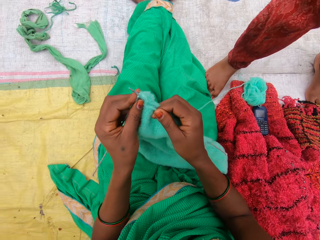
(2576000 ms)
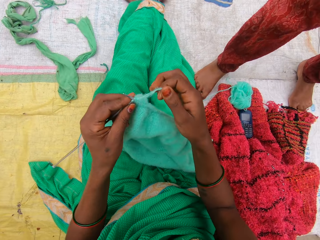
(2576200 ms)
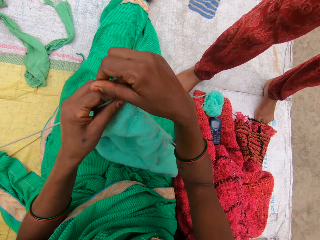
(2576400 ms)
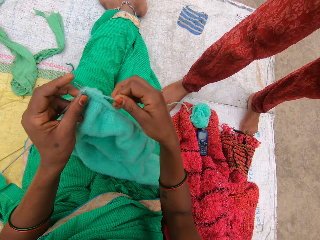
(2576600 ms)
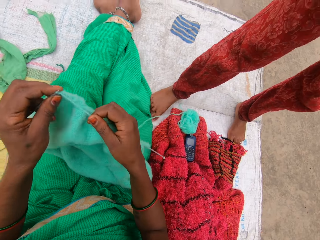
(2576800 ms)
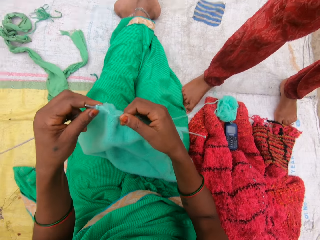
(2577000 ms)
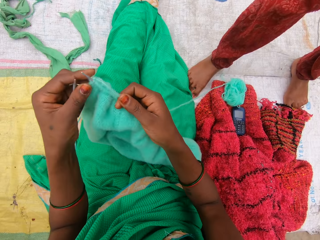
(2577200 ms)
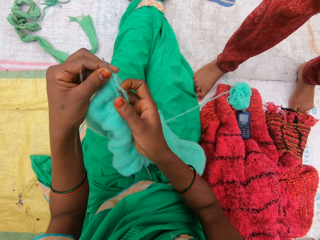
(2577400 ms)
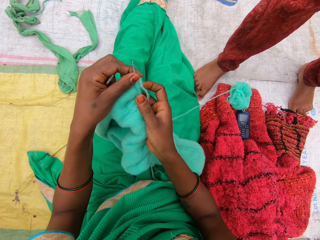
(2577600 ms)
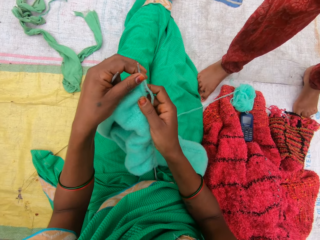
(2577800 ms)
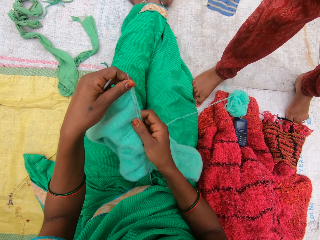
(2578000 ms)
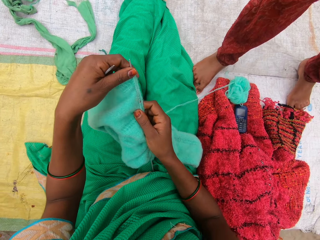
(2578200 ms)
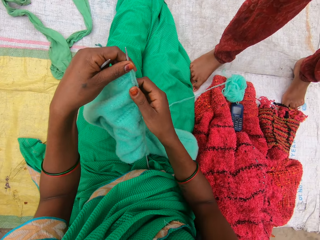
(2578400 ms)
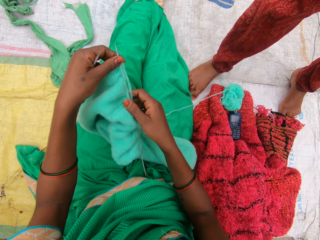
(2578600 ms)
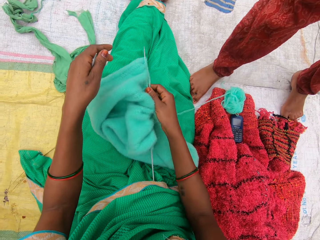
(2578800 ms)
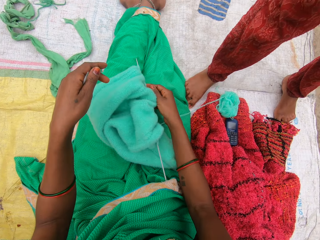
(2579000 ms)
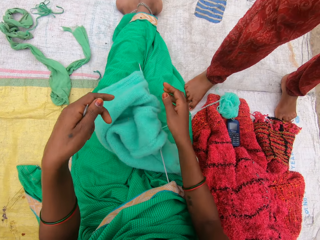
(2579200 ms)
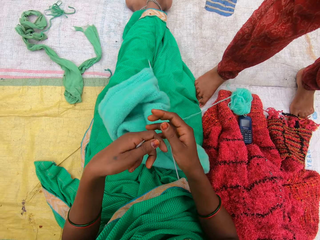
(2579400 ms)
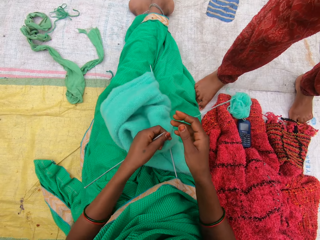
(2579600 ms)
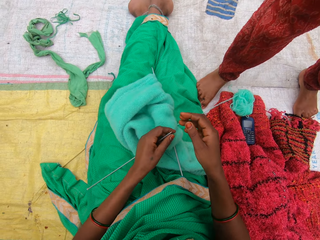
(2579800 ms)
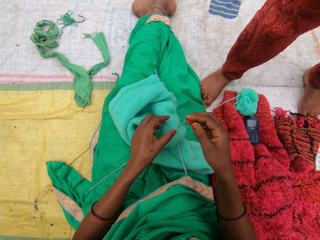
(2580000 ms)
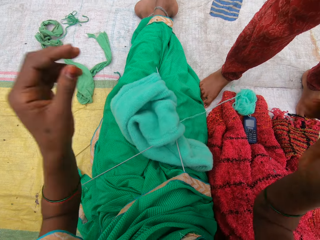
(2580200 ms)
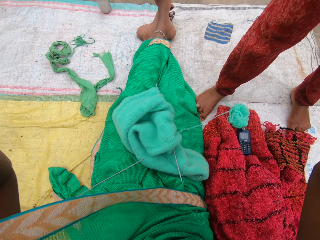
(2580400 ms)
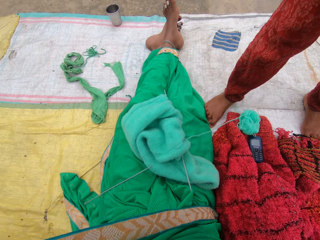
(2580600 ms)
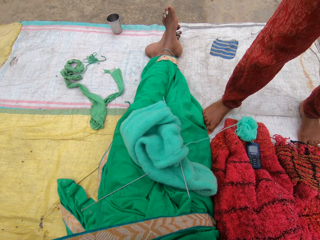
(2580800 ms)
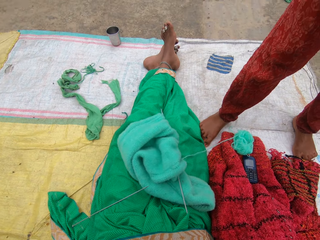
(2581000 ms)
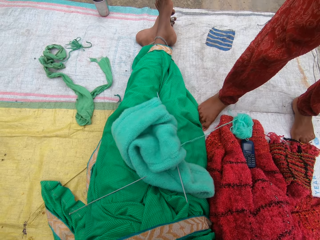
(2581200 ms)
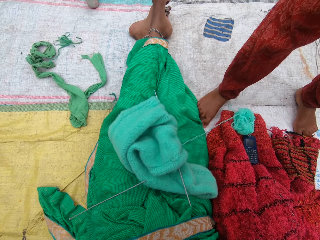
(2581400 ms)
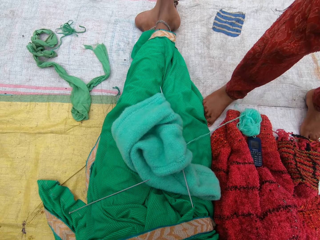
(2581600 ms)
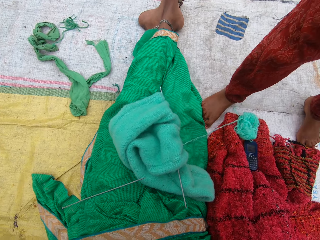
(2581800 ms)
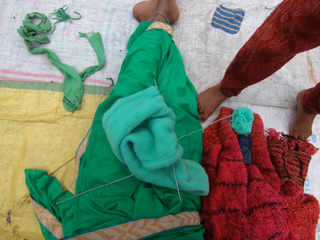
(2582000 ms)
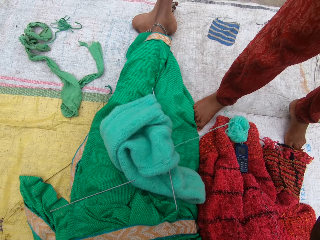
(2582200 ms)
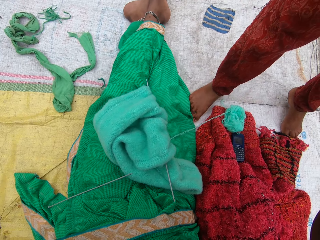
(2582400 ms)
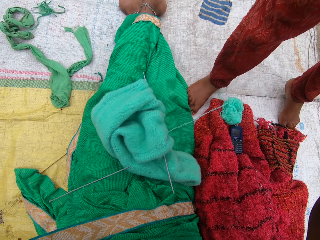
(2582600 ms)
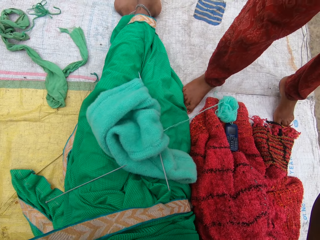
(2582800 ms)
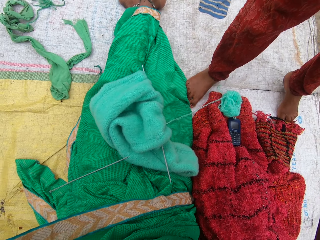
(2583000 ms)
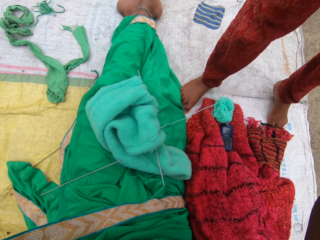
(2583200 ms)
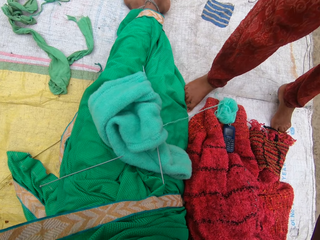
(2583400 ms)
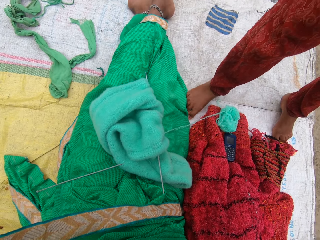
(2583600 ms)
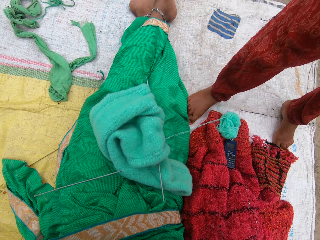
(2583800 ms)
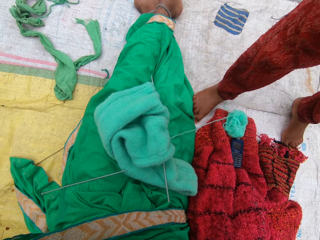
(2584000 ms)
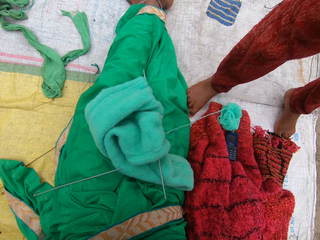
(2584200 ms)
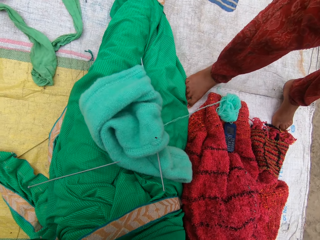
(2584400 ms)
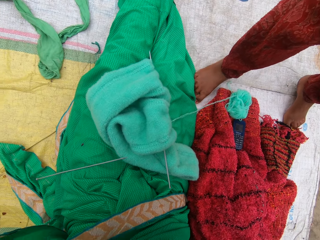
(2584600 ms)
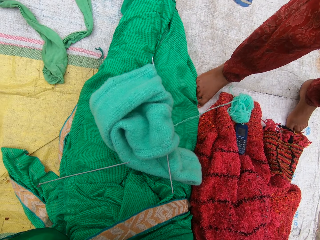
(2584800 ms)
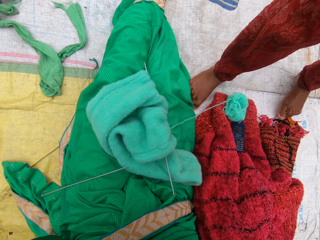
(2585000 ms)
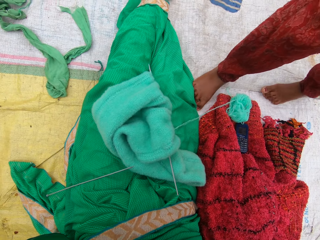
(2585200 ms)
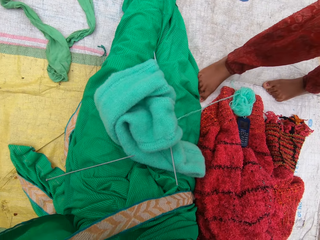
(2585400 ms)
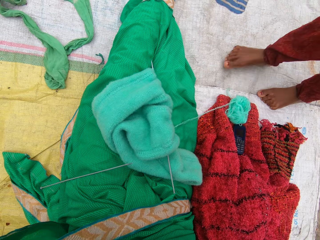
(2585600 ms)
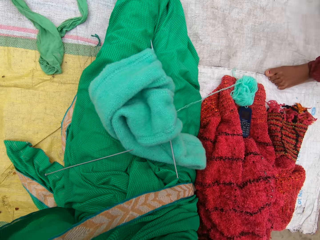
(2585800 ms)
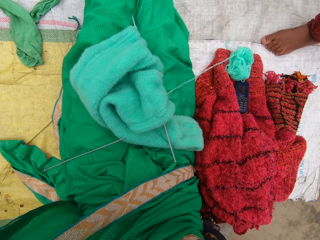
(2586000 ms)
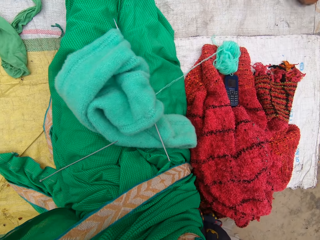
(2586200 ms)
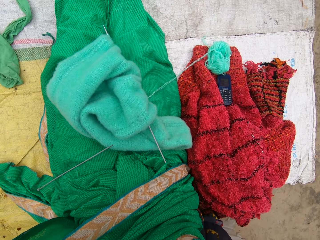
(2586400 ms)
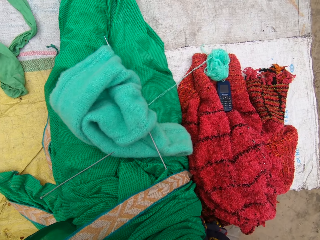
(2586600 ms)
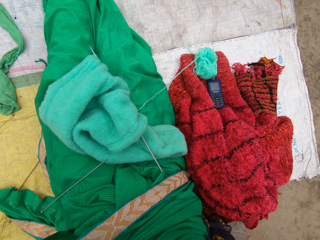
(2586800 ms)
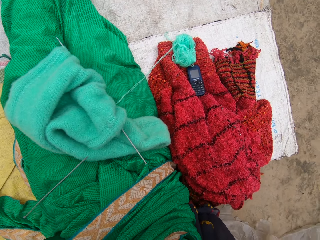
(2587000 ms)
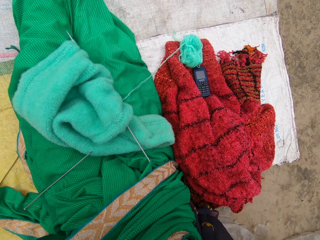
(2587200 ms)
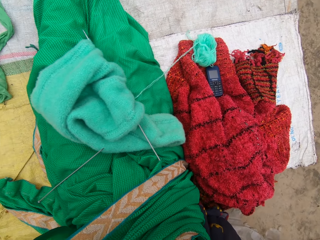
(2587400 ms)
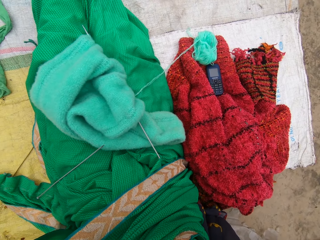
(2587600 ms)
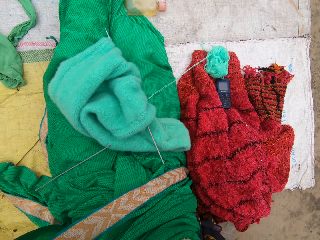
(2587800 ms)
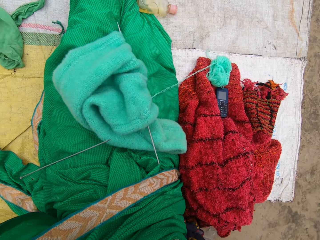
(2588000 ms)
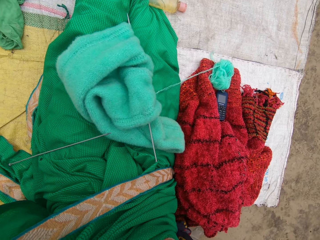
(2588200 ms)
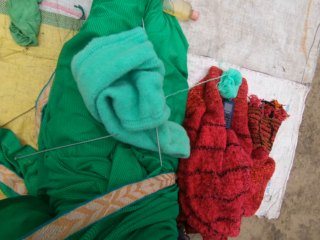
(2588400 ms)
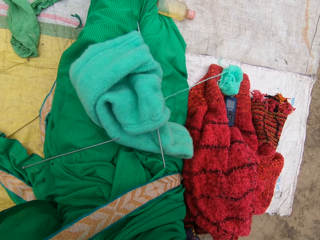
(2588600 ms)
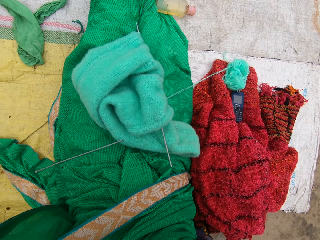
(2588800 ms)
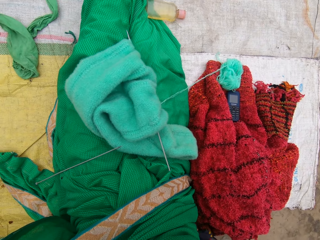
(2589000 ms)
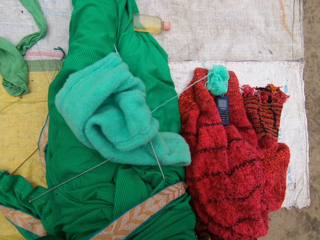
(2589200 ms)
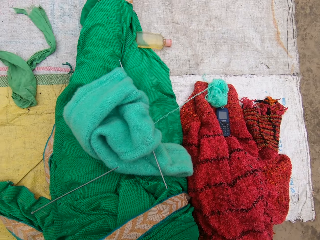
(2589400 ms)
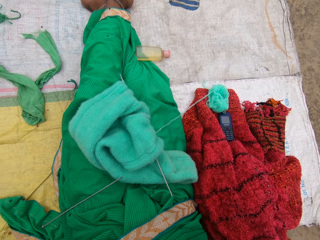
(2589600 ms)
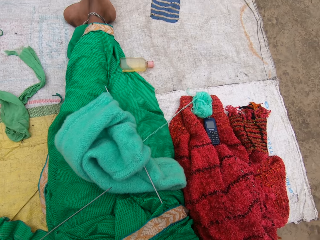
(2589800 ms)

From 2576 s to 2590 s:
The camera wearer places the garment on her thighs. She adjusts the camera on her head and holds the camera. The boy walks away. The woman walks around the compound. The camera wearer holds the camera.

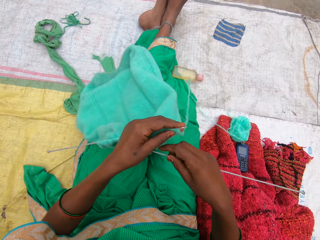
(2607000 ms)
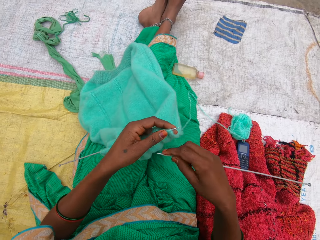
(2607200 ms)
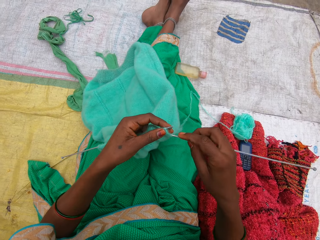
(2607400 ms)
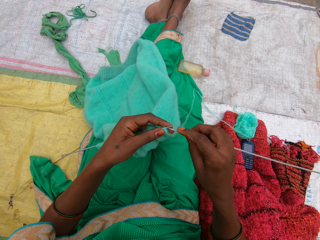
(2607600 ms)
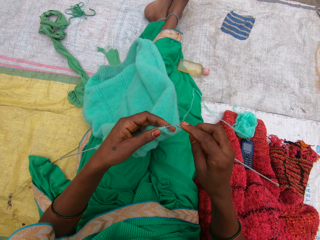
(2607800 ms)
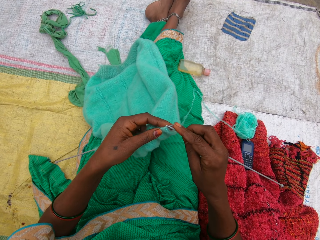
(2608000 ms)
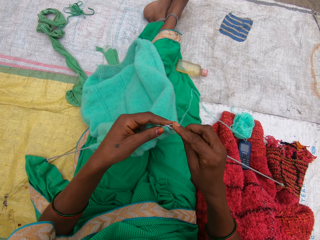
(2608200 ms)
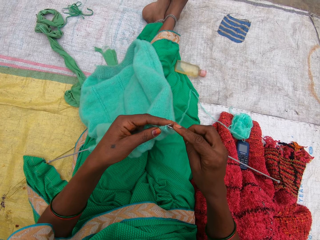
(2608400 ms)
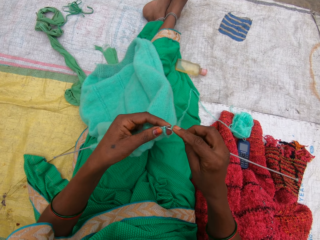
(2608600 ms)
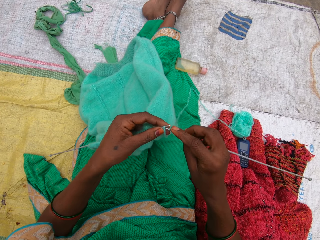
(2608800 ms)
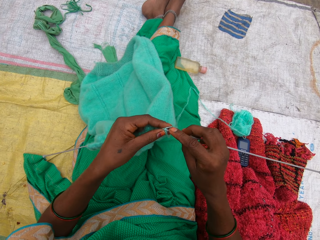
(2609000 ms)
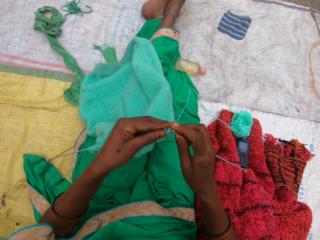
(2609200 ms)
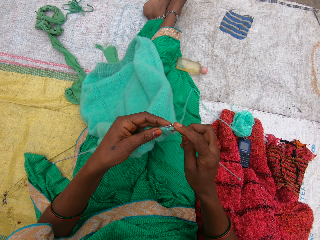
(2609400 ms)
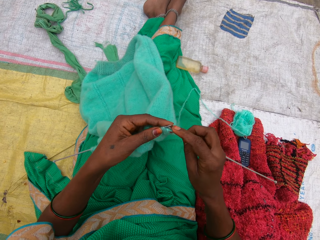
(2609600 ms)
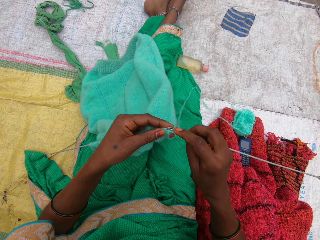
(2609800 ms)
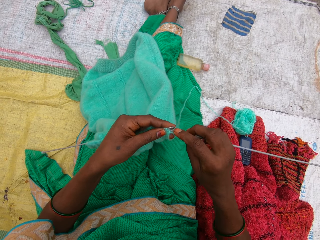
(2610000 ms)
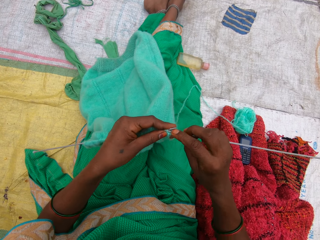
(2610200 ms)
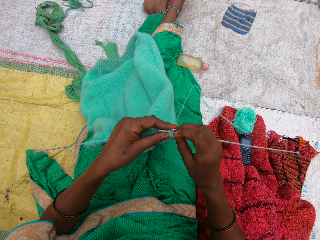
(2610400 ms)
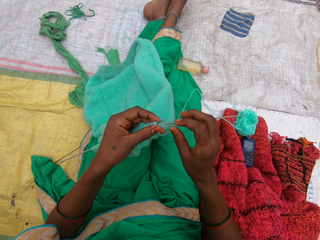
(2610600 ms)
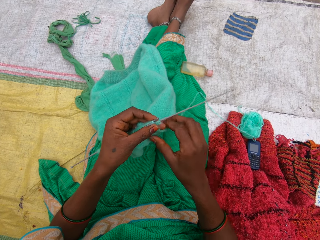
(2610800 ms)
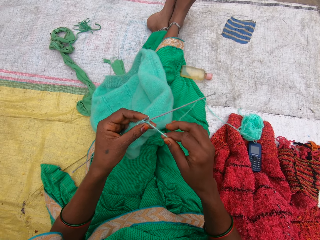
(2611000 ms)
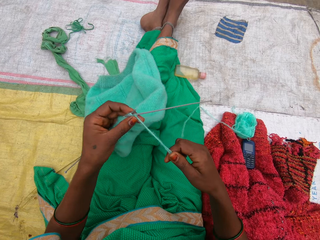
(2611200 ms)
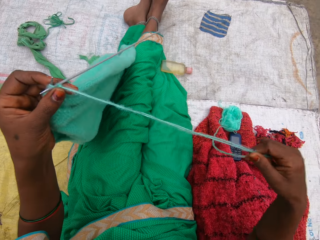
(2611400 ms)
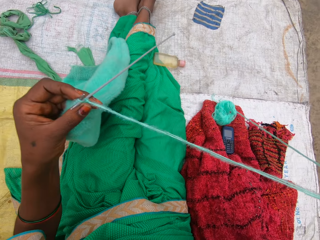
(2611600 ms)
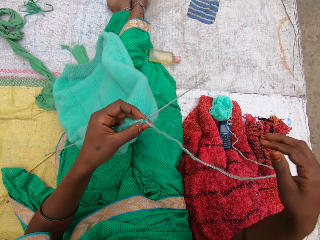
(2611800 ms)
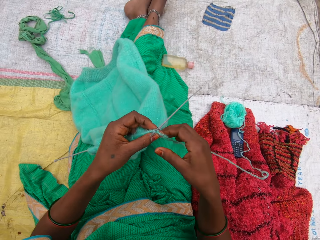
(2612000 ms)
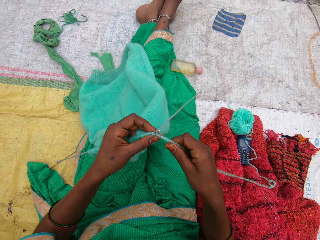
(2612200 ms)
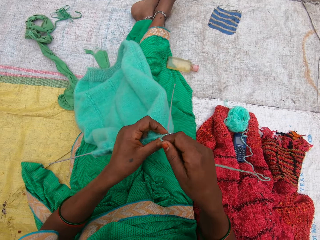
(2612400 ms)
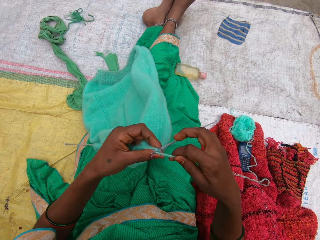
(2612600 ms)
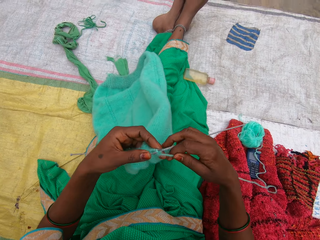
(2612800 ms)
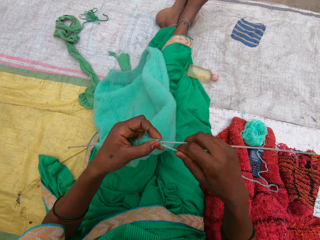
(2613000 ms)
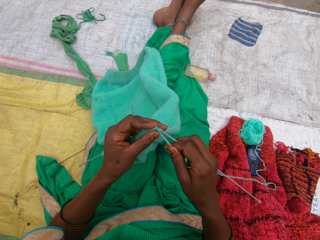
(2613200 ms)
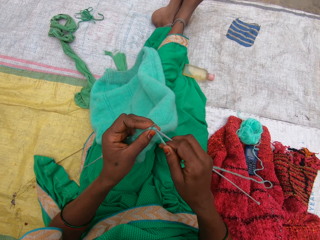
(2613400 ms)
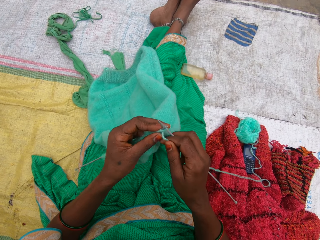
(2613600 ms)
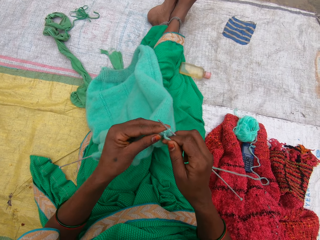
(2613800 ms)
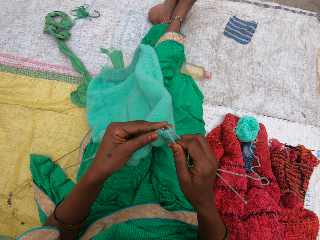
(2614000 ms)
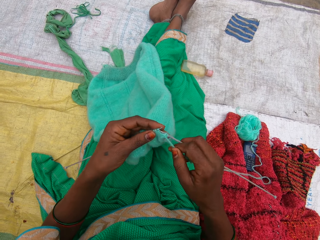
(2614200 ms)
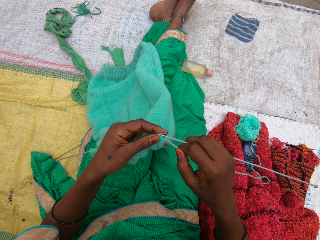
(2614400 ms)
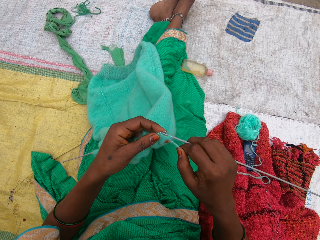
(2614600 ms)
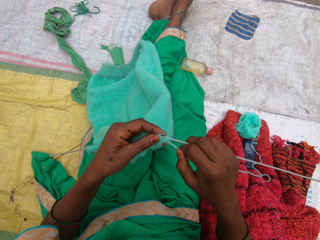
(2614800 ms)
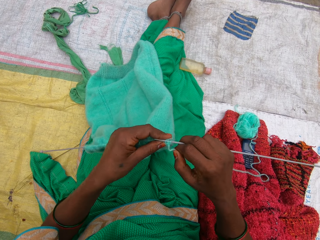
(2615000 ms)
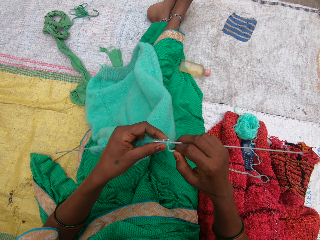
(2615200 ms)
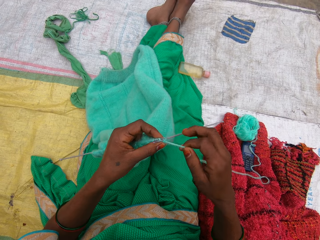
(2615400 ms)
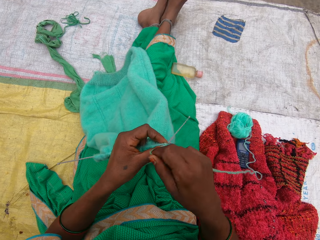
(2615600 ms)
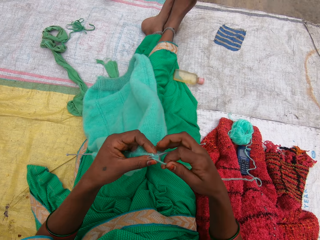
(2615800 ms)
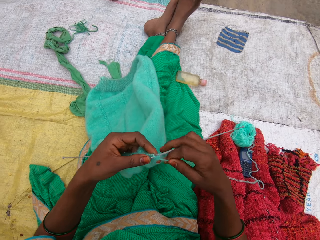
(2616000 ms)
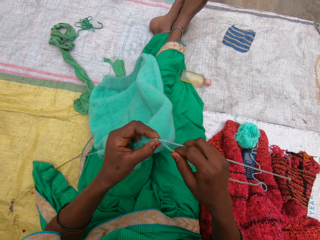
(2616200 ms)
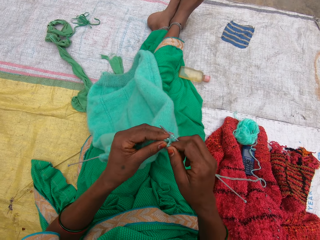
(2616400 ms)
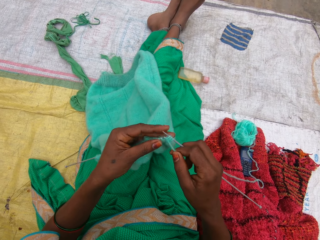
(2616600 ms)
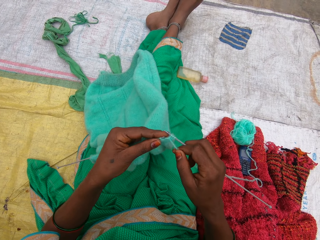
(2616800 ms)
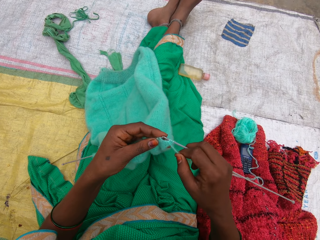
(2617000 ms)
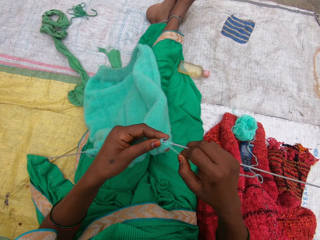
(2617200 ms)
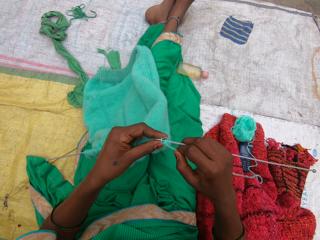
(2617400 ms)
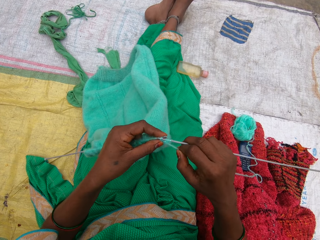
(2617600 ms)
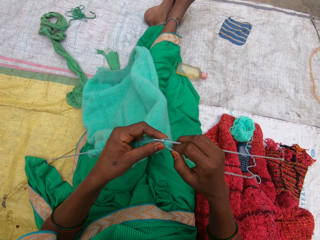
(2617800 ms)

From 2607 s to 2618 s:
The camera wearer knits the yarn with the needles. They pull the yarn. They knit the garment.
